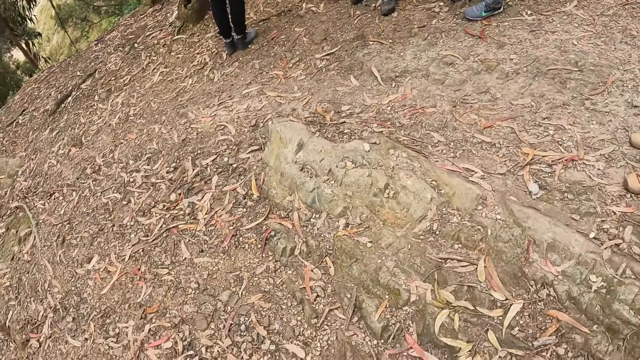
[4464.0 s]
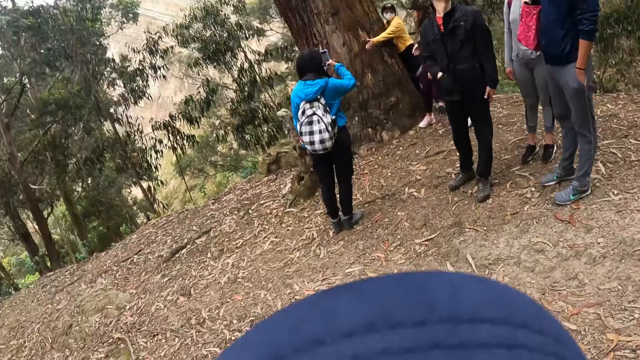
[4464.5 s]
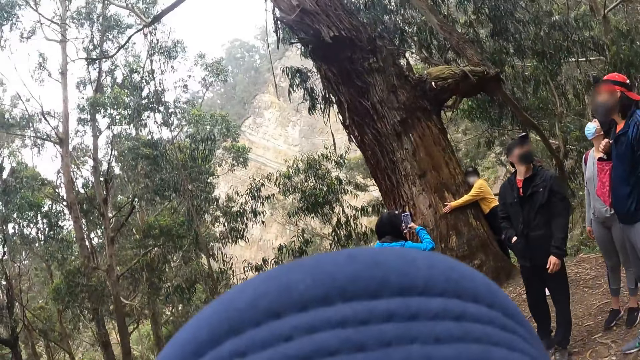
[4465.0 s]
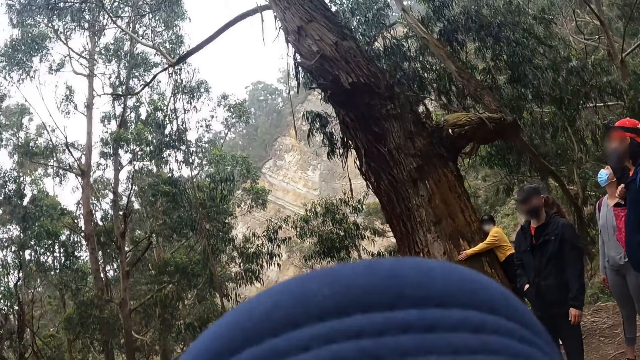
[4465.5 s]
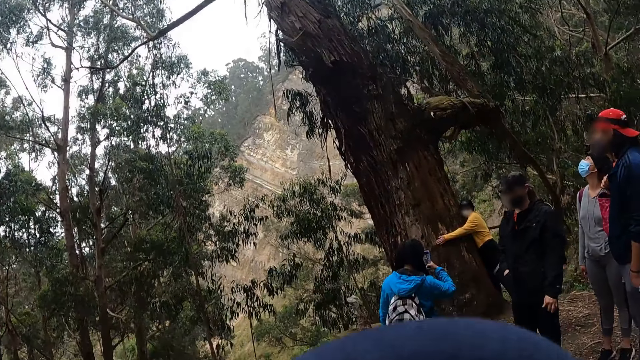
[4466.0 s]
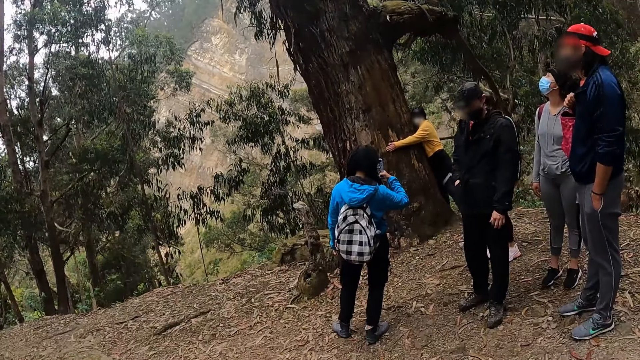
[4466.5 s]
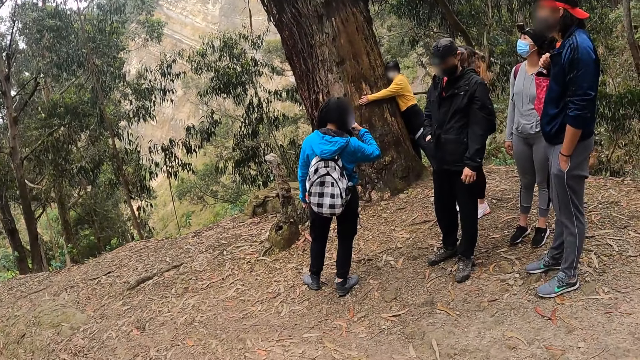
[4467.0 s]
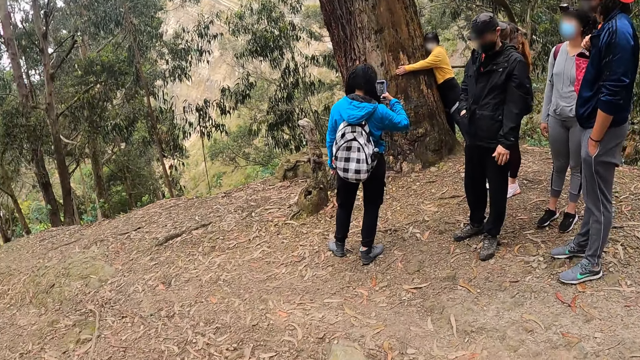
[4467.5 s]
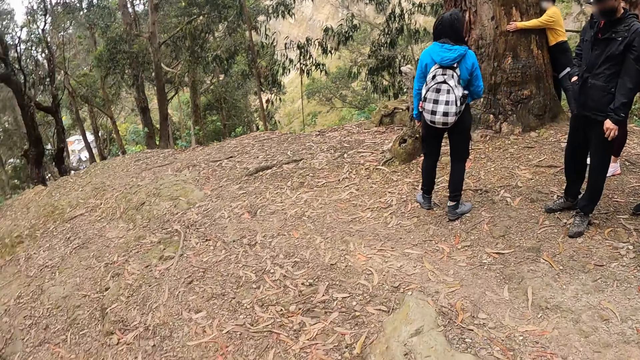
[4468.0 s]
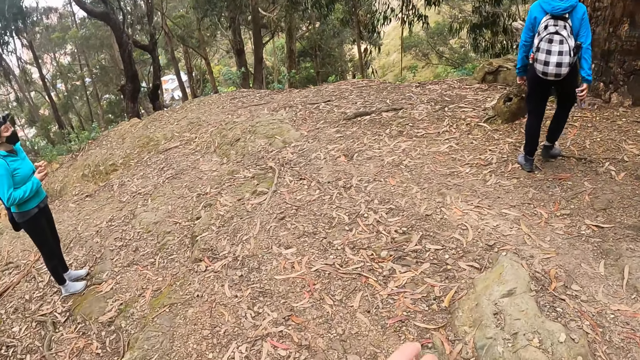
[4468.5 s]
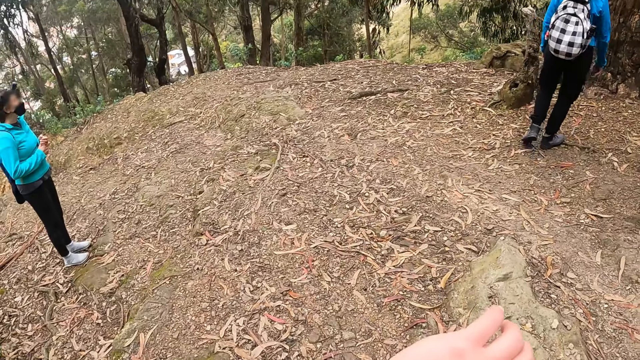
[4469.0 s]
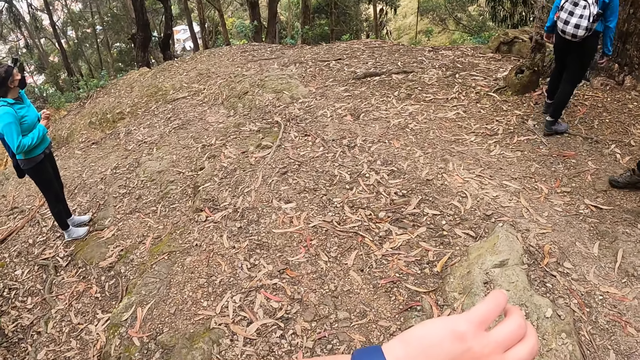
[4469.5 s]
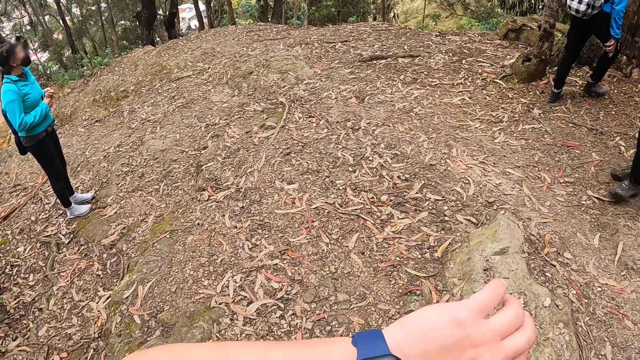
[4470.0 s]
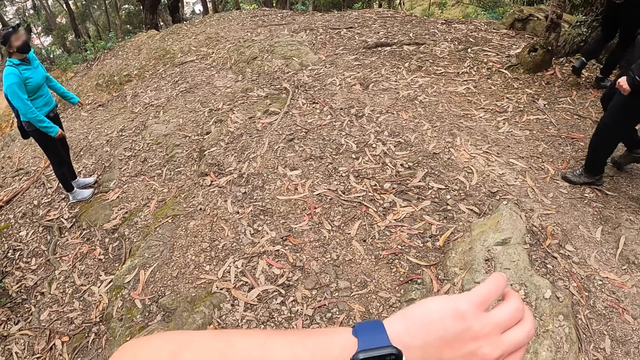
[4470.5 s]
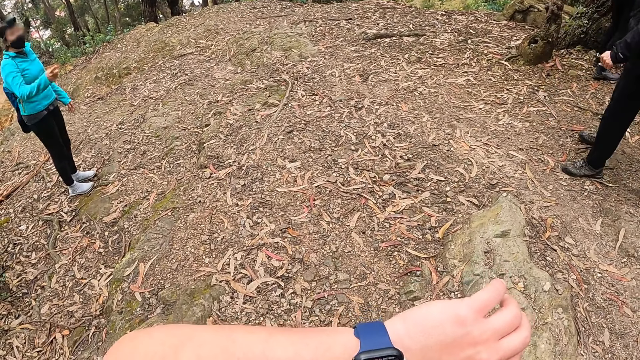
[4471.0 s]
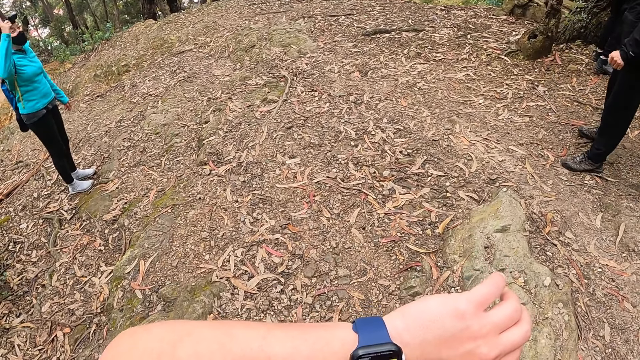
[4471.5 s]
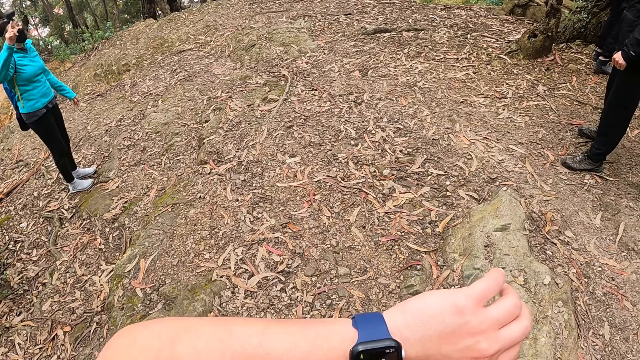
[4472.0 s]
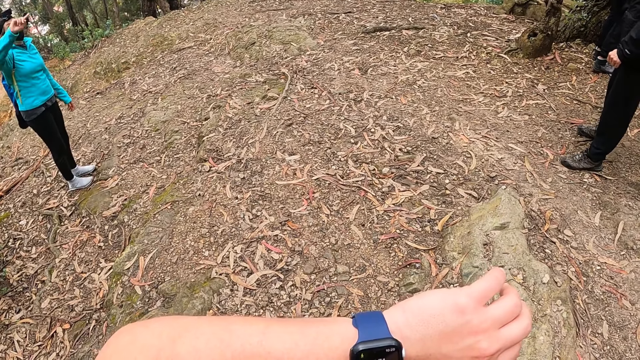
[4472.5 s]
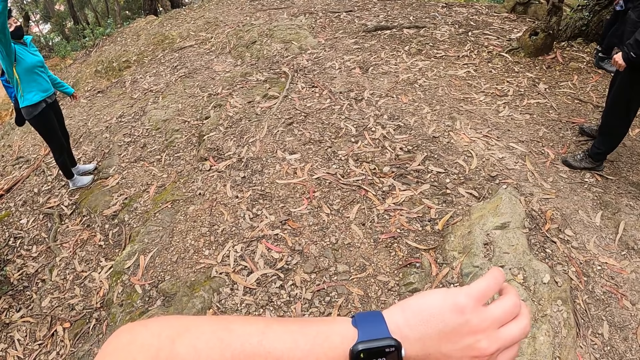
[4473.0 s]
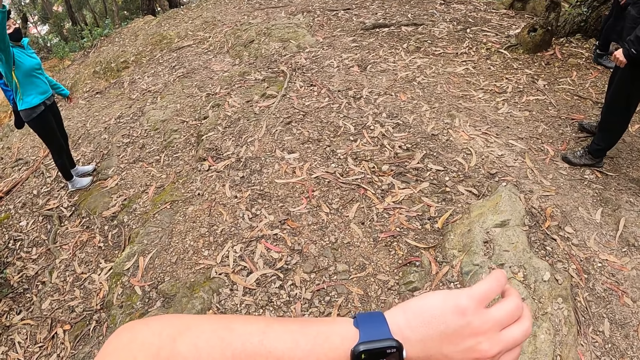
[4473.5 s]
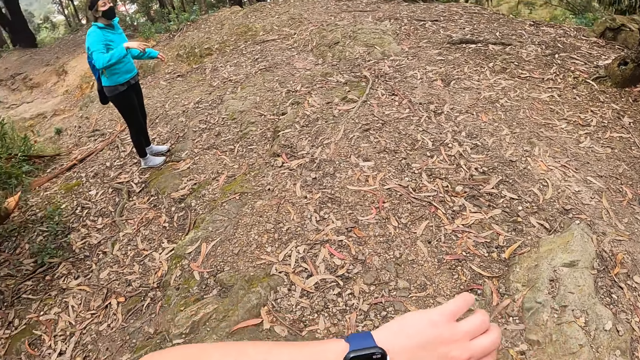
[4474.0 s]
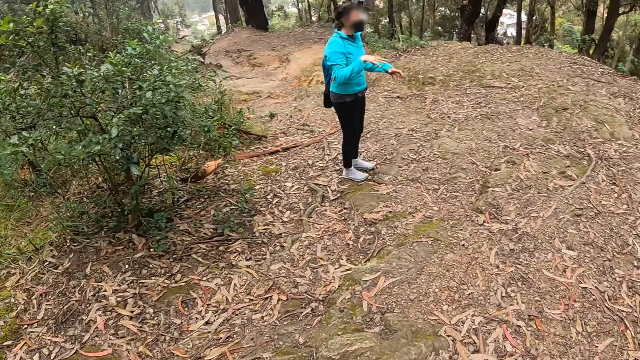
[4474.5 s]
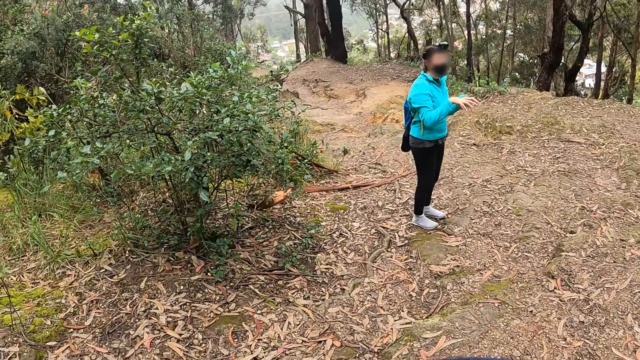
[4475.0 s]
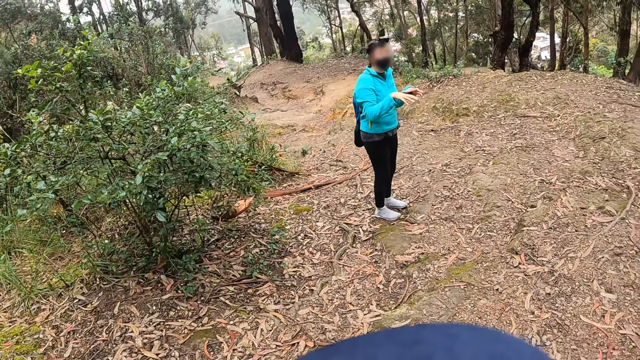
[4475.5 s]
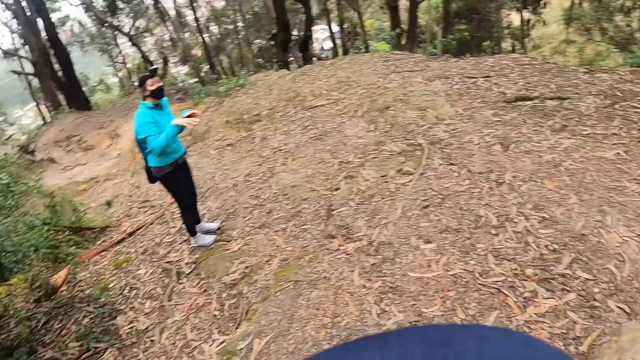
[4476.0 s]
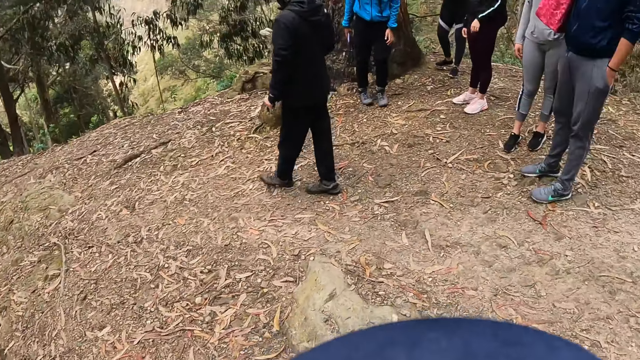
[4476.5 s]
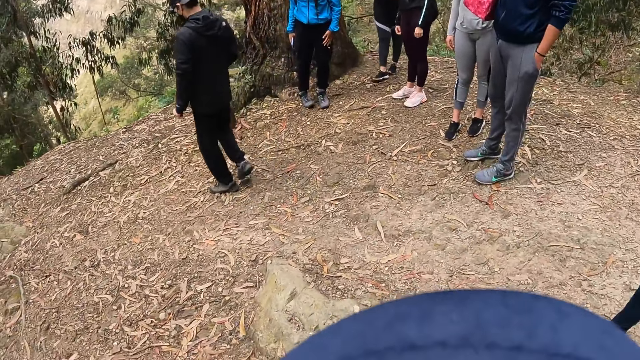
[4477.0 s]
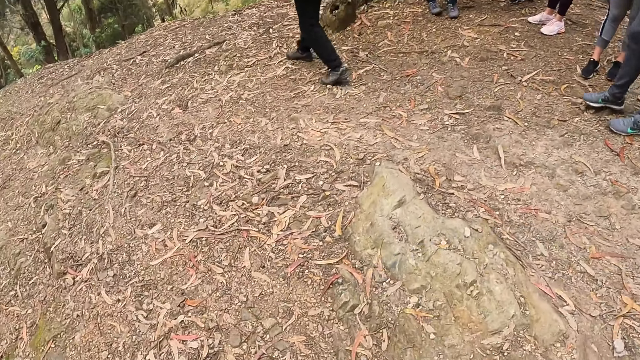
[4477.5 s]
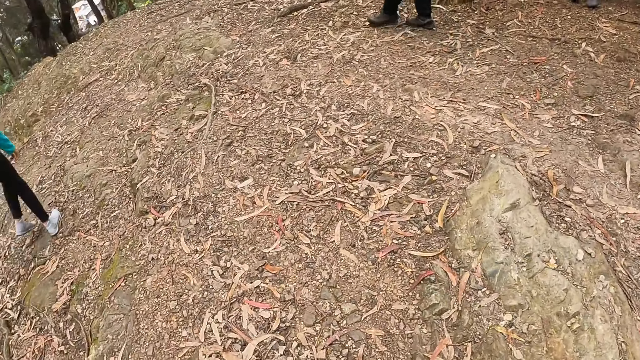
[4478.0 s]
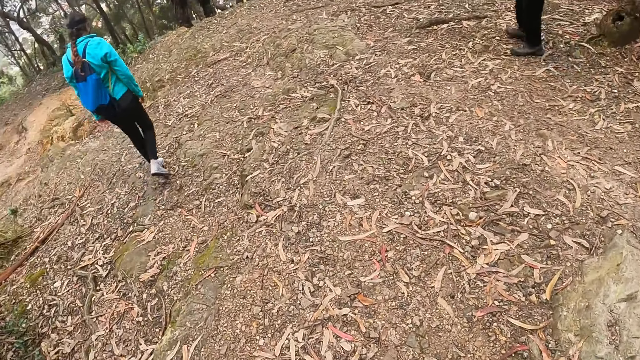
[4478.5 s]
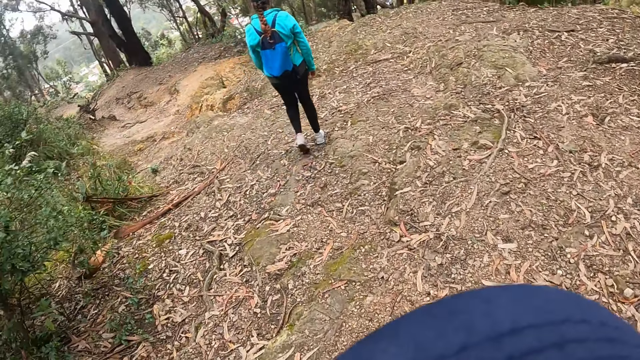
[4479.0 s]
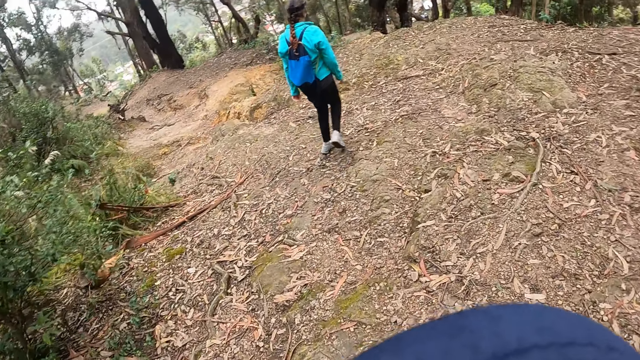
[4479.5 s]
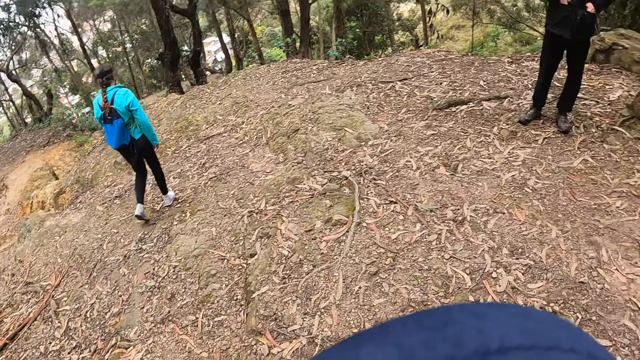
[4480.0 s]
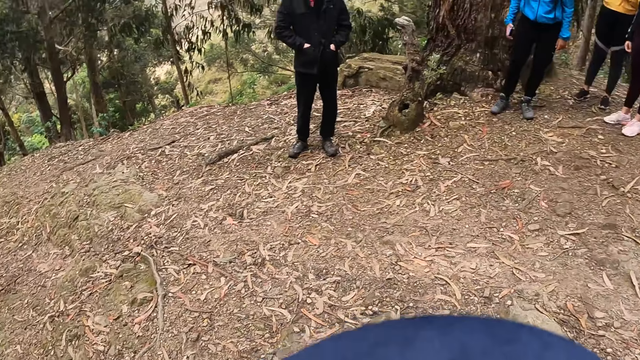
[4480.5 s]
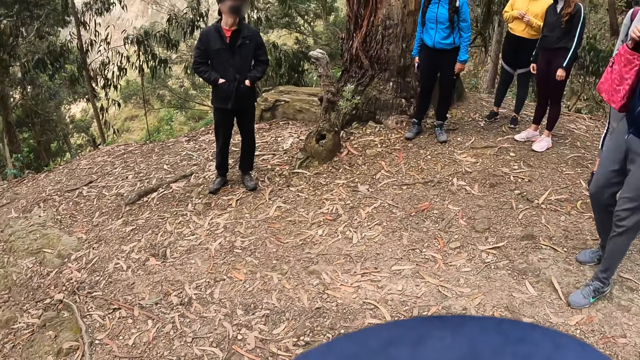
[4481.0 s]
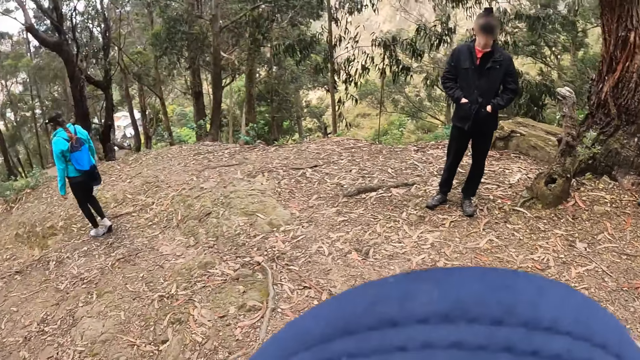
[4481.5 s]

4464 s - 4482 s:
A woman hugs the tree with both hands. Another woman takes a picture of the first woman with the phone in her right hand. The camera wearer looks at a watch. She operates the watch on her left hand with her right hand. She looks around nature.
